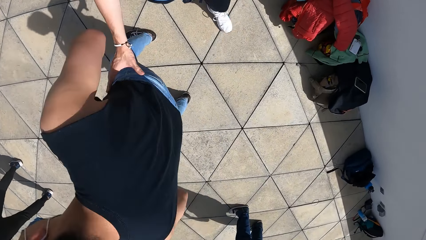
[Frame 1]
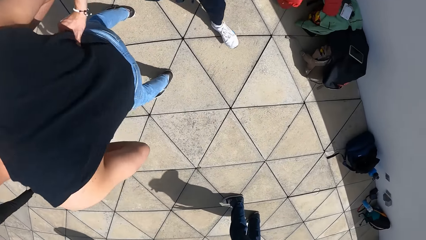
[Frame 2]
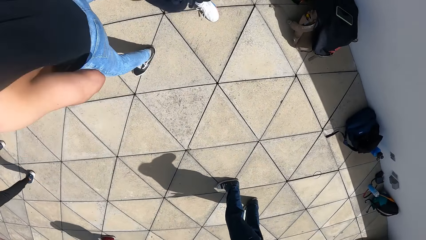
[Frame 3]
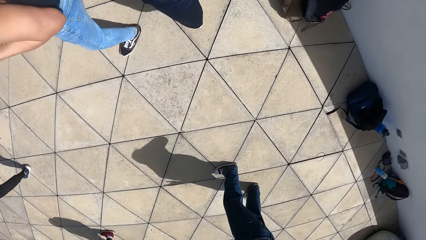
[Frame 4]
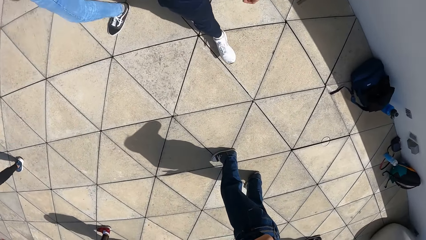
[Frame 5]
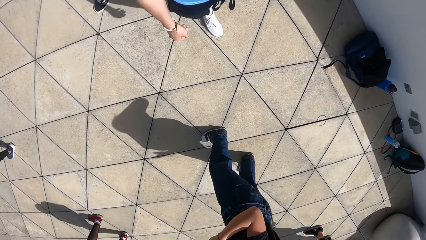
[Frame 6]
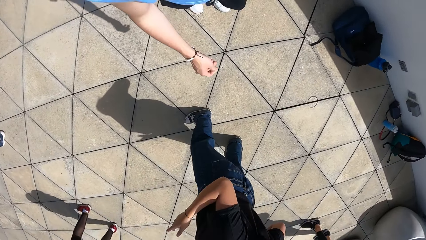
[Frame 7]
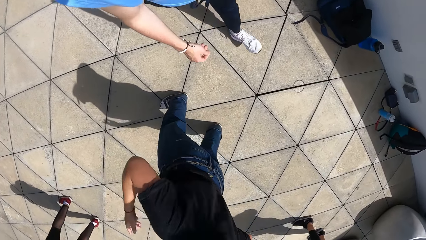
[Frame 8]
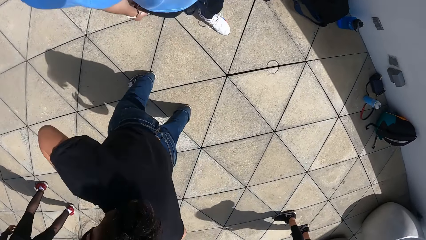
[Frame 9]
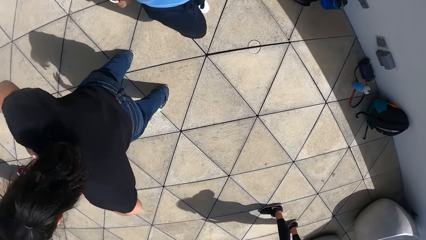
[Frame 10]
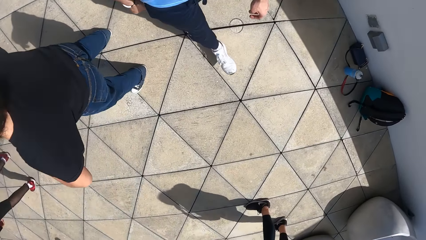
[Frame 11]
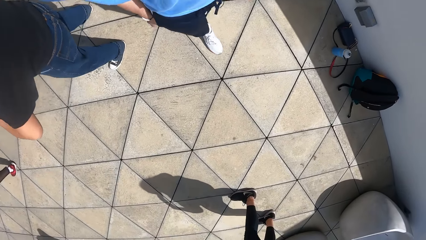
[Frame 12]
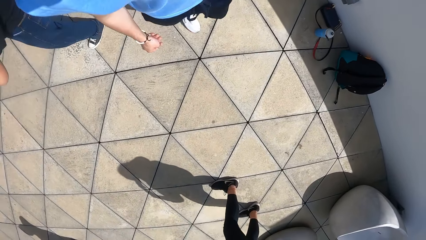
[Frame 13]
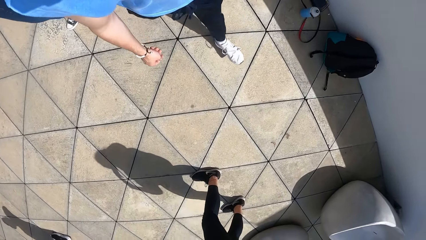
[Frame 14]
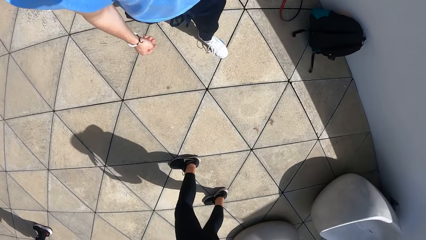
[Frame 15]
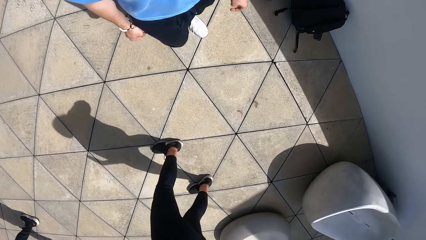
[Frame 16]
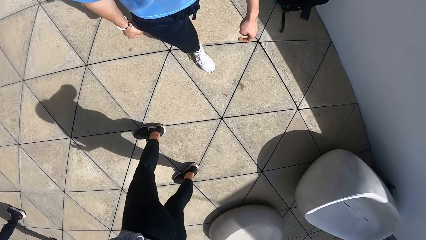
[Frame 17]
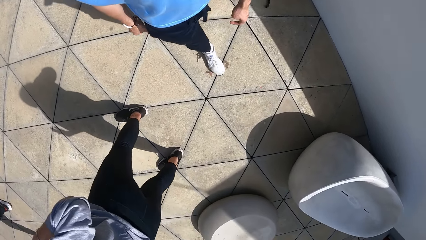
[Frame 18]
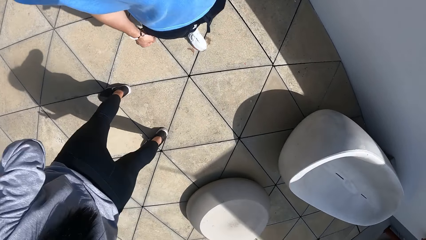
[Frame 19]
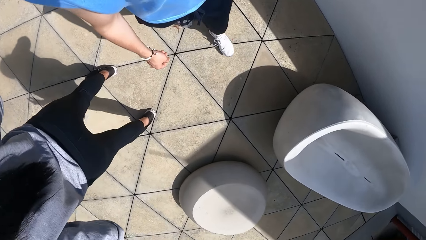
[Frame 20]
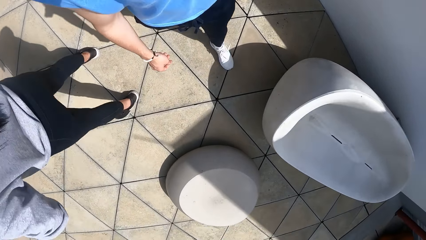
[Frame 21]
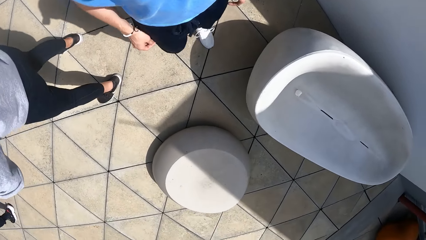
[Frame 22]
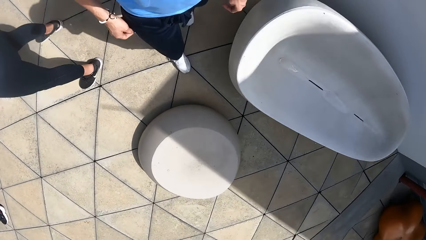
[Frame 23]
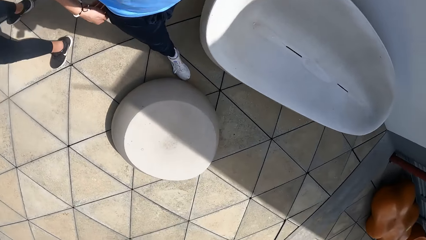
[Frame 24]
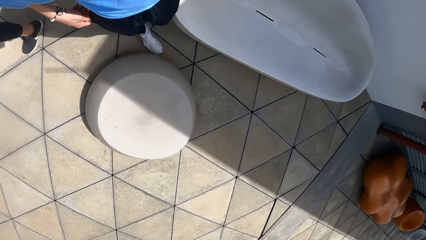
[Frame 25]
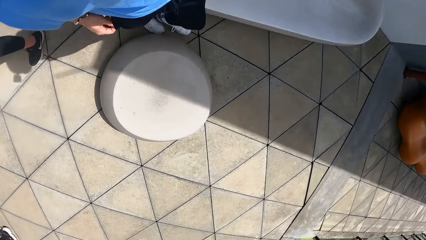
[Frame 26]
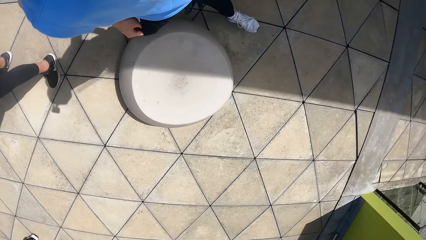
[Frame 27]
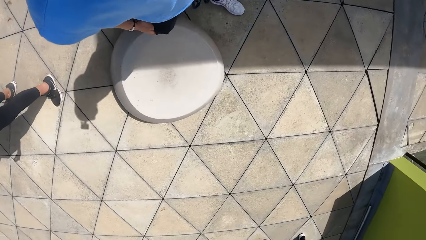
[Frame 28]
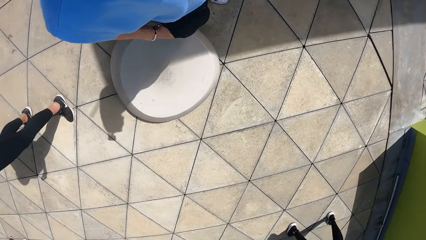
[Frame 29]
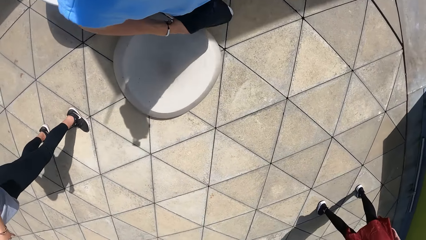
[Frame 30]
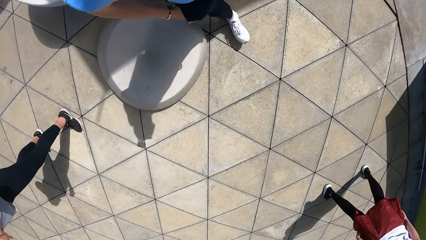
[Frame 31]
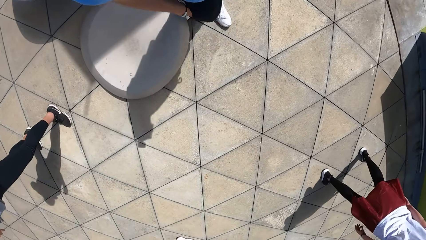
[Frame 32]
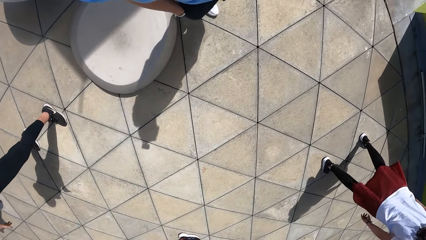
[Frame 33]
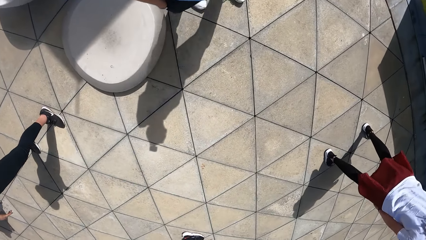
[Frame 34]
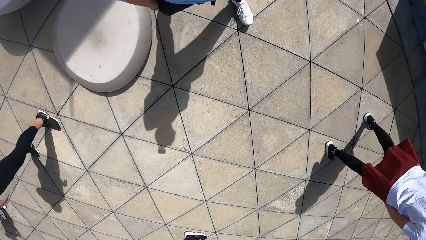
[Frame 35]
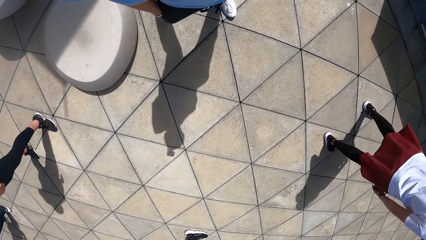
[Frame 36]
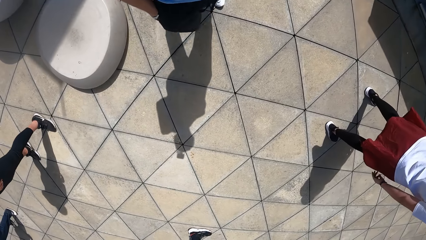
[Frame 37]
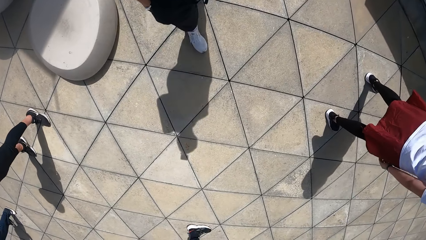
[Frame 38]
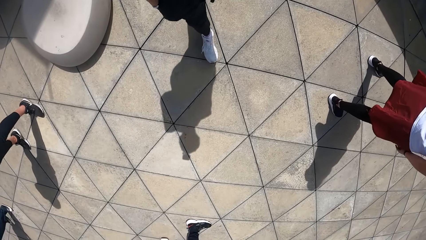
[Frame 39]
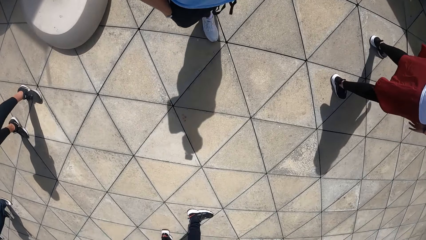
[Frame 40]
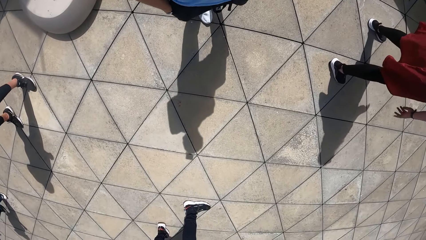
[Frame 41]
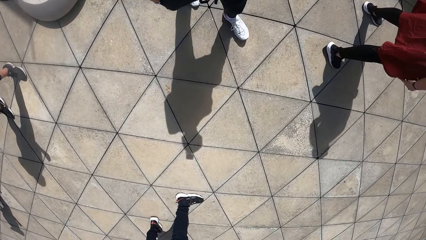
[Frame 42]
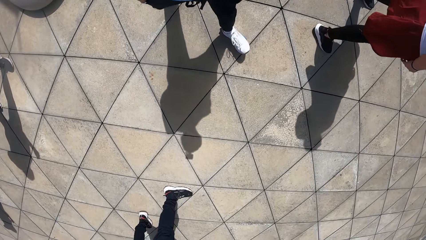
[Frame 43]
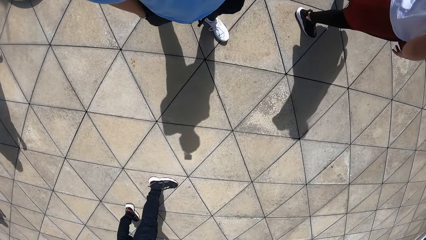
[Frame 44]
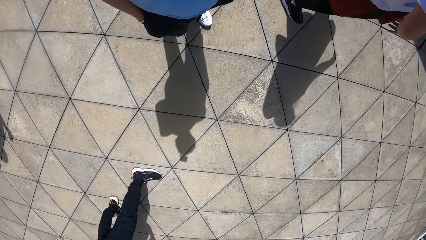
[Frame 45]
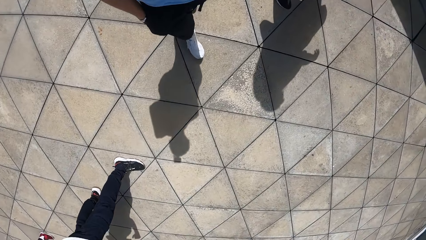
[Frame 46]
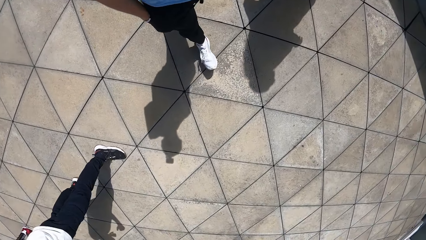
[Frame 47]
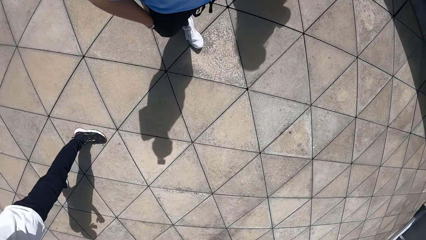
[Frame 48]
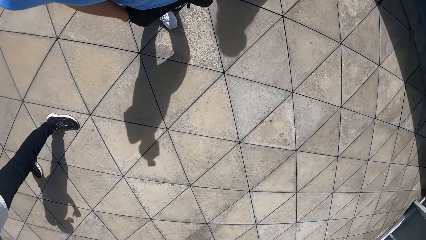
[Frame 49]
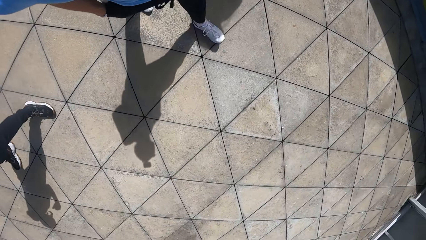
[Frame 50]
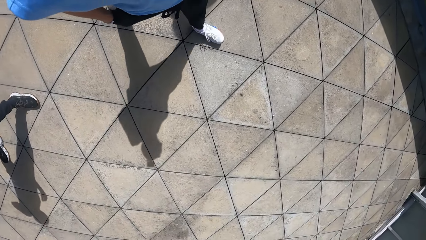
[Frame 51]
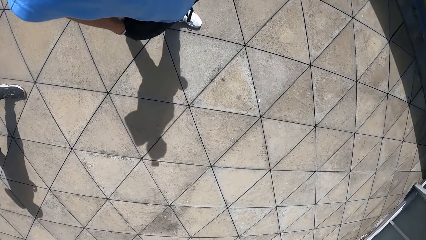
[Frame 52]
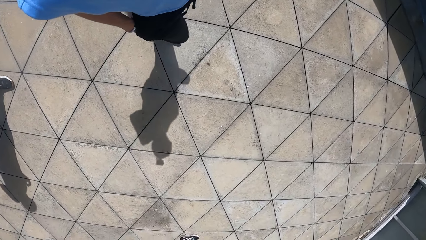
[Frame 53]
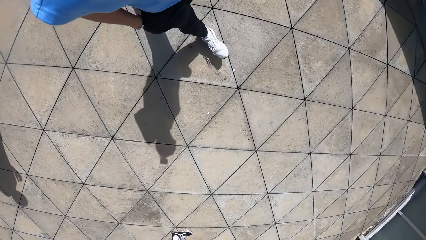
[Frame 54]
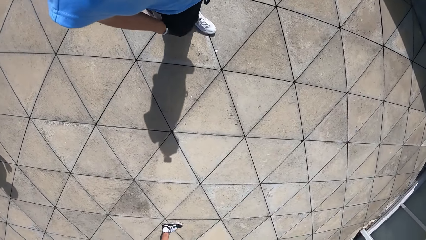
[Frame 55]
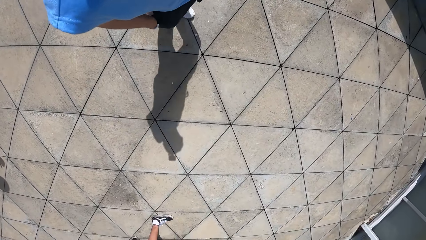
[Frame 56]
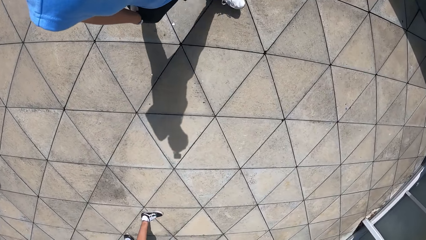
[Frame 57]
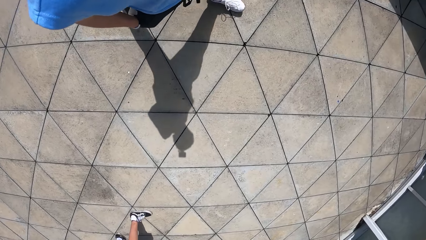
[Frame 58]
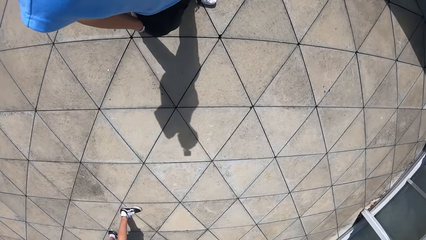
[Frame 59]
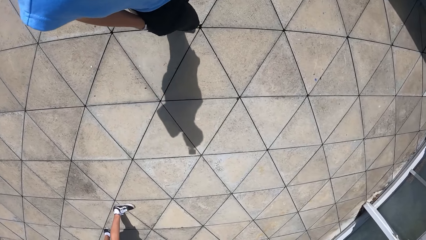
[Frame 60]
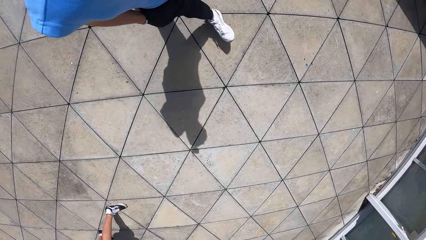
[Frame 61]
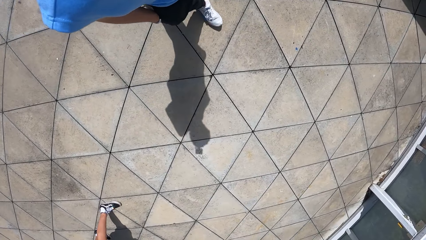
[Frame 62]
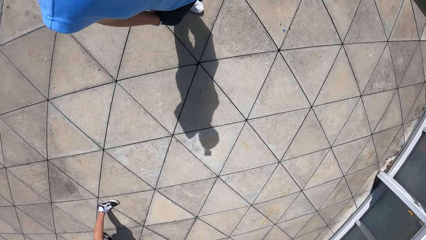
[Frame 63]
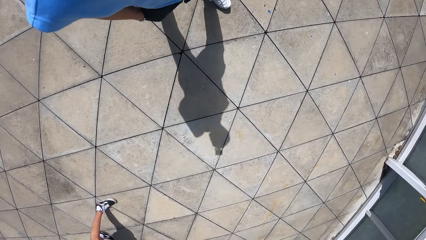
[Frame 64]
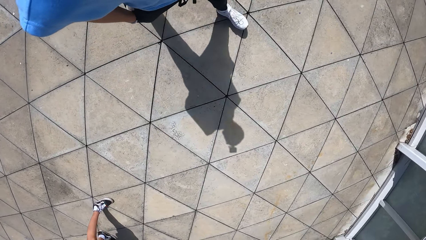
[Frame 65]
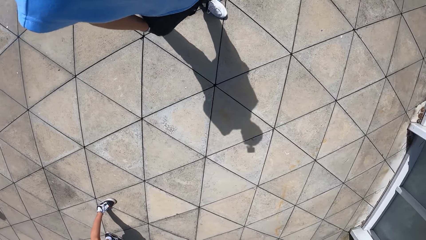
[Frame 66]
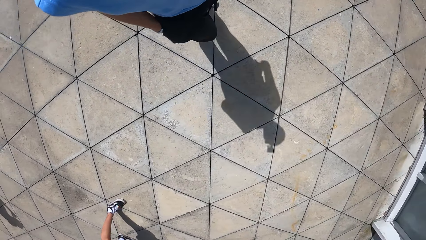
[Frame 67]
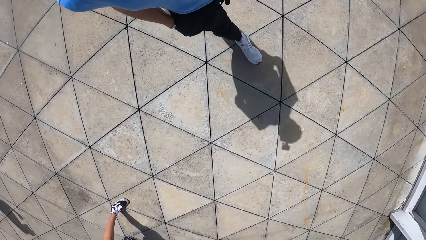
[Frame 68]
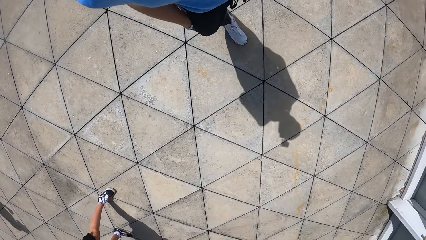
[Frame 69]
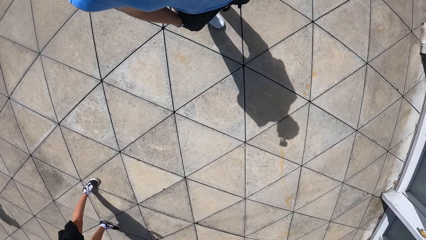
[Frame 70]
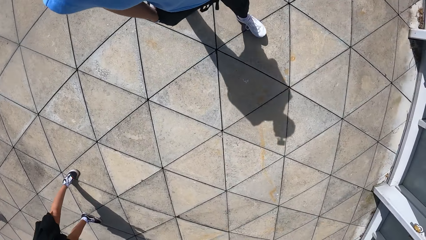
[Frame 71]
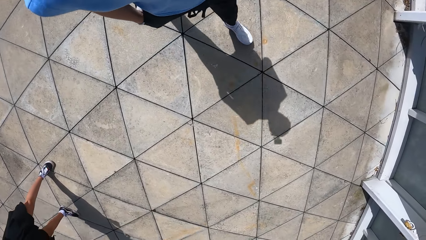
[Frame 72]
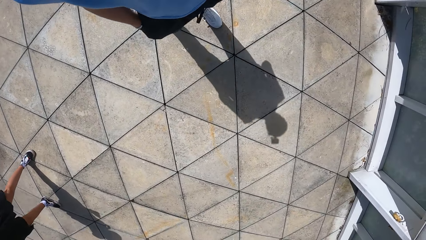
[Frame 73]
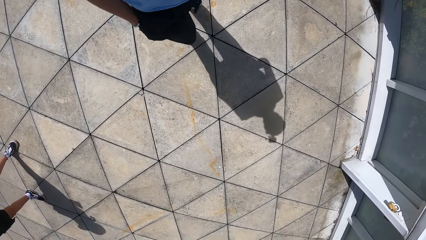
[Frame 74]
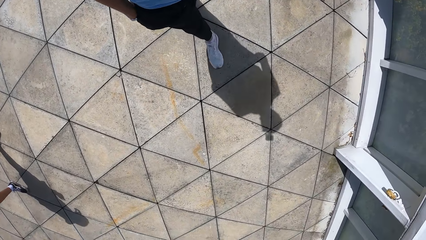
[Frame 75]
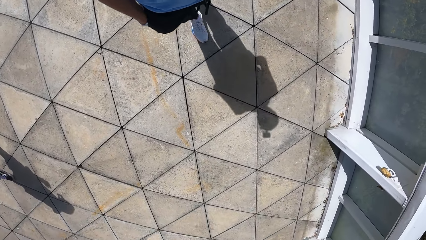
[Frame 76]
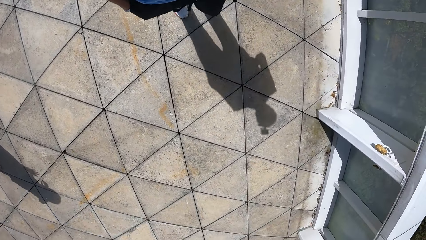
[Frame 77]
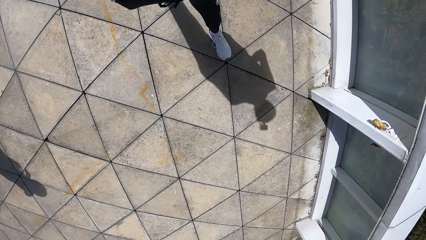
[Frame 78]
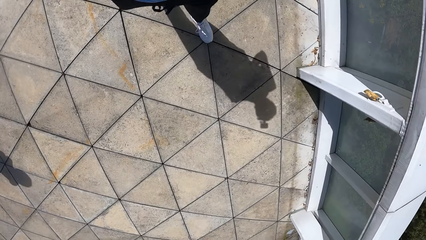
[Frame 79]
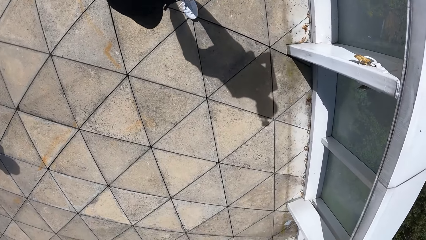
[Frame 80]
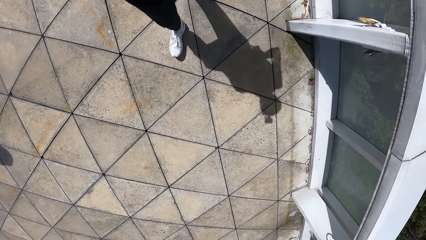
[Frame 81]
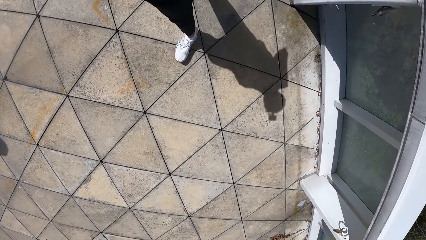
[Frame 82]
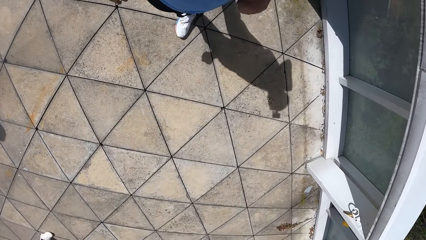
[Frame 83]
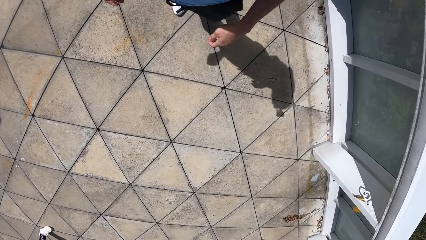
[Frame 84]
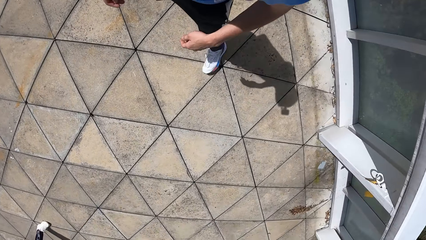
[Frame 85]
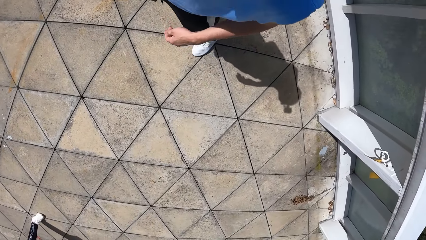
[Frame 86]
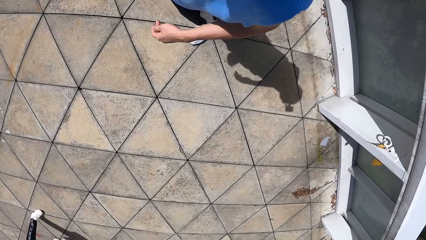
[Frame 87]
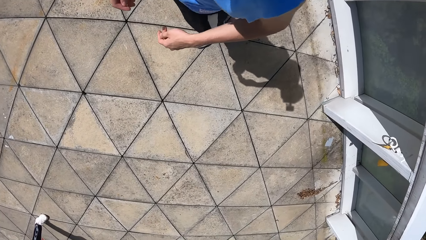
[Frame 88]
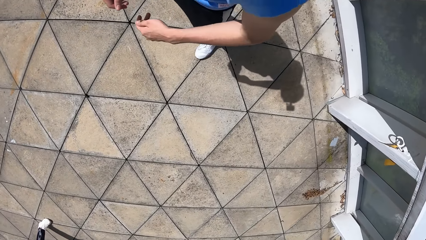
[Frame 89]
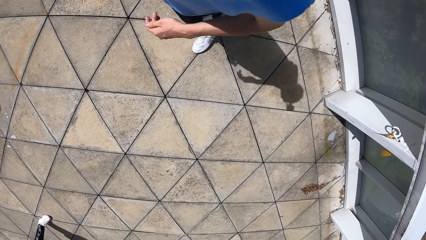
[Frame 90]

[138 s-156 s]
The camera wearer touches a woman by the waist with his right hand. He removes his hands off the waist of the woman. He walks. He puts his hands in his pockets. He walks. He removes his hands from his pockets. He walks. He dances.
